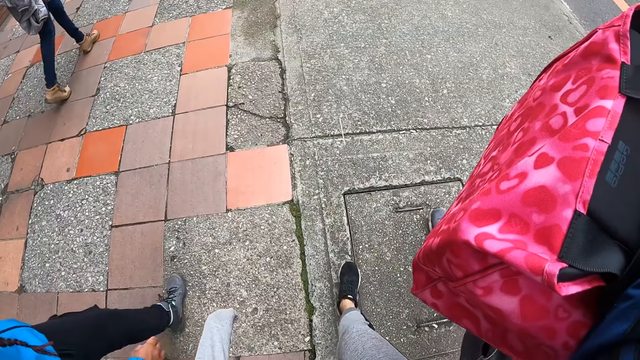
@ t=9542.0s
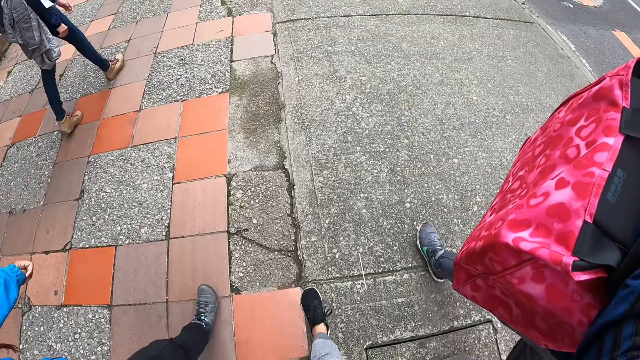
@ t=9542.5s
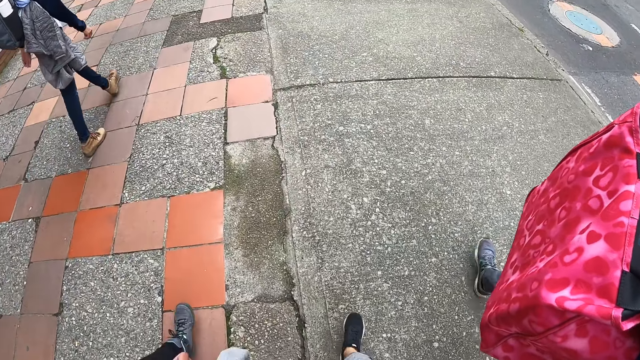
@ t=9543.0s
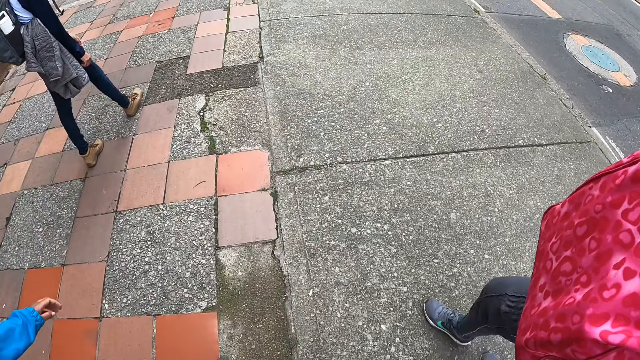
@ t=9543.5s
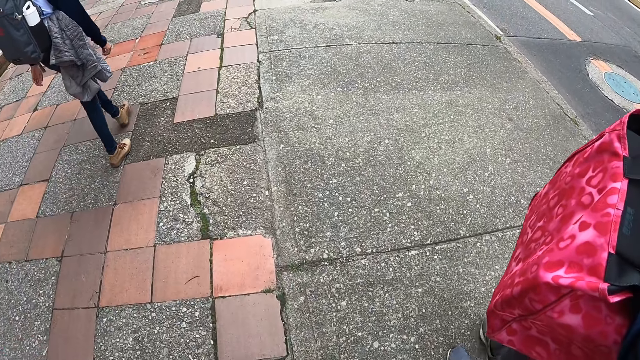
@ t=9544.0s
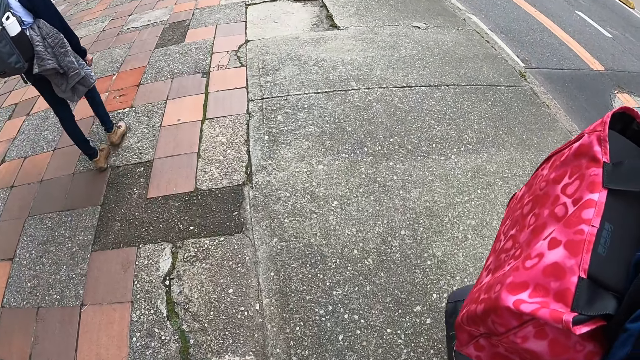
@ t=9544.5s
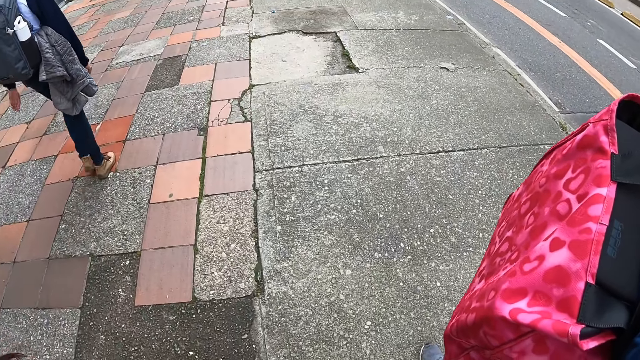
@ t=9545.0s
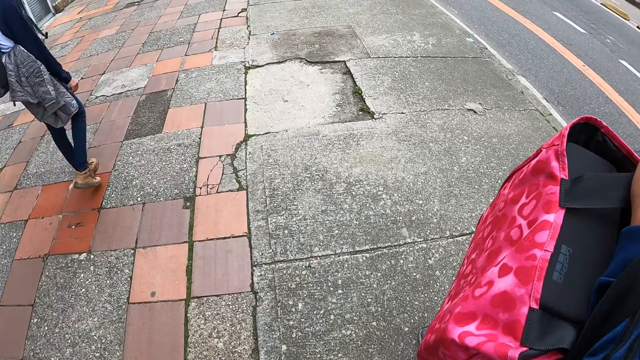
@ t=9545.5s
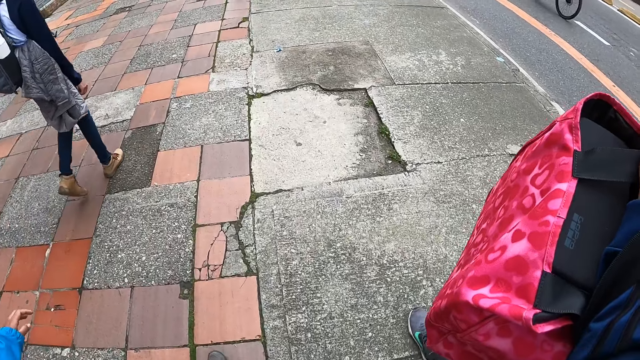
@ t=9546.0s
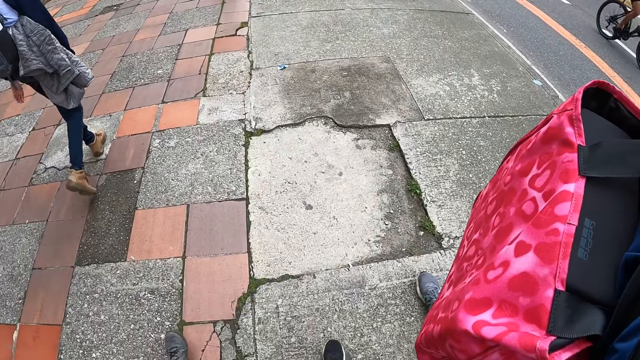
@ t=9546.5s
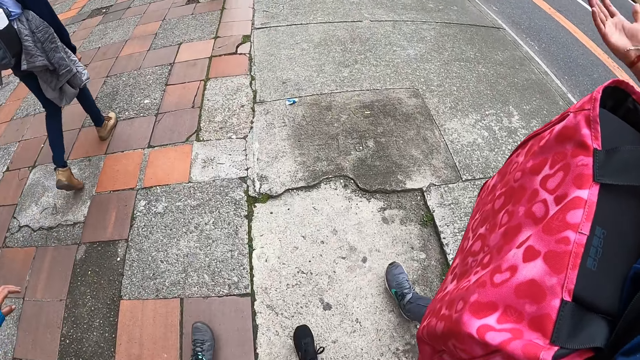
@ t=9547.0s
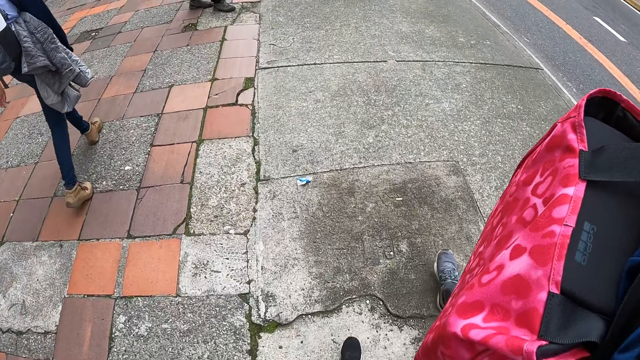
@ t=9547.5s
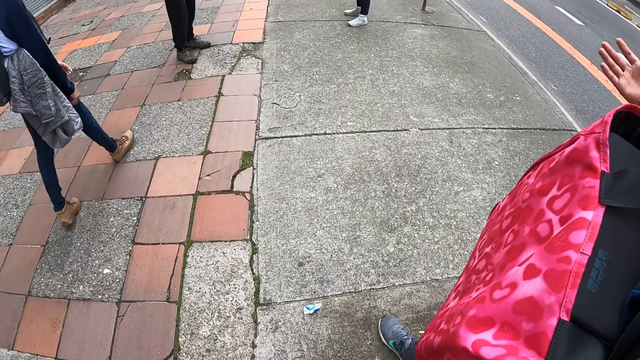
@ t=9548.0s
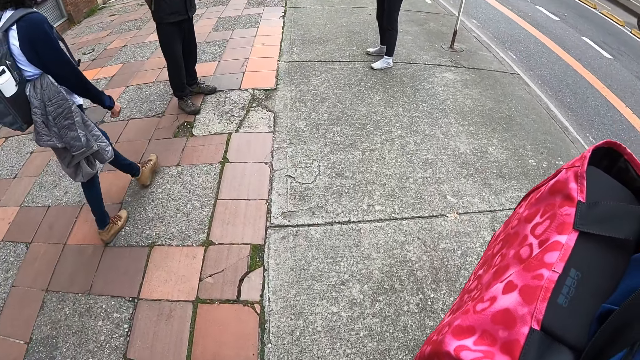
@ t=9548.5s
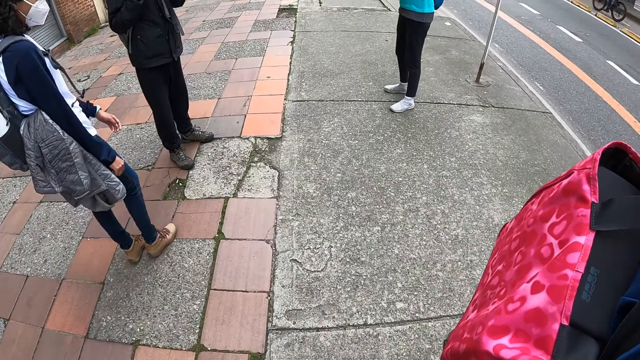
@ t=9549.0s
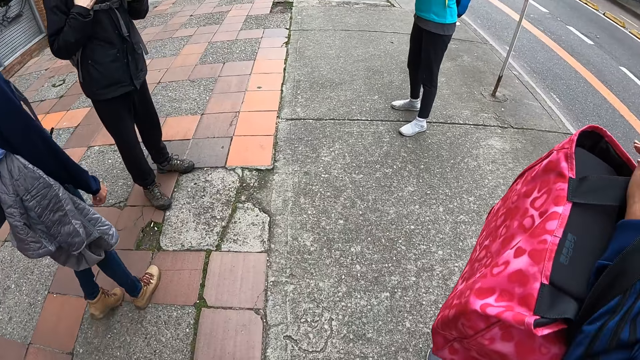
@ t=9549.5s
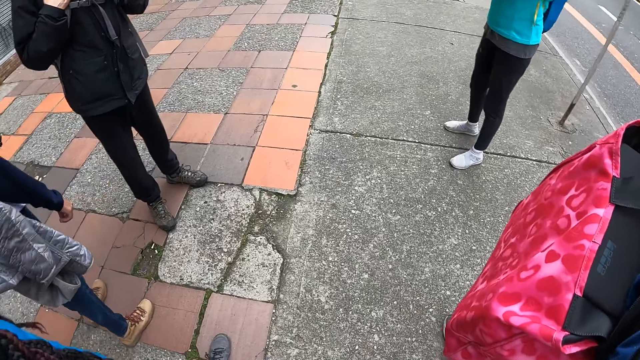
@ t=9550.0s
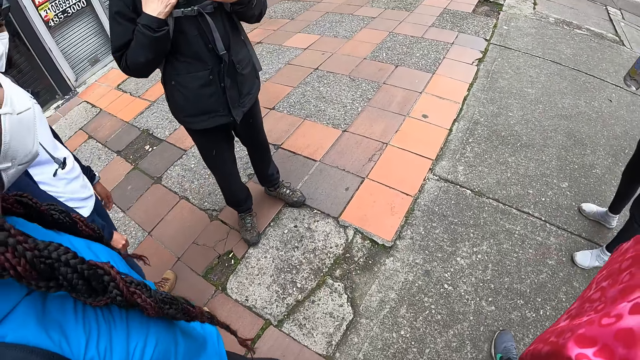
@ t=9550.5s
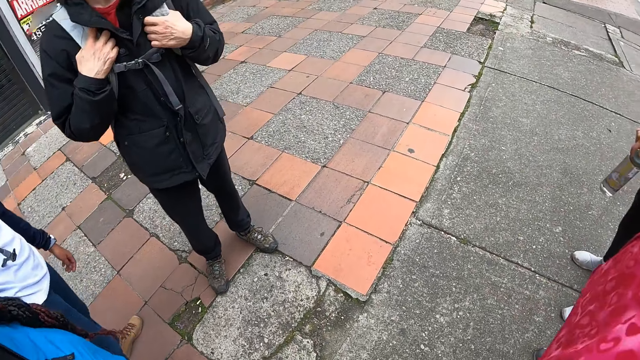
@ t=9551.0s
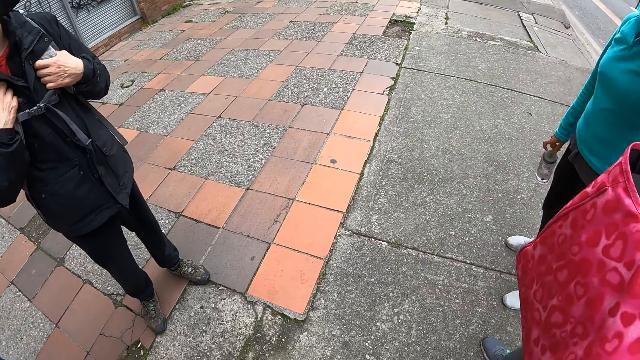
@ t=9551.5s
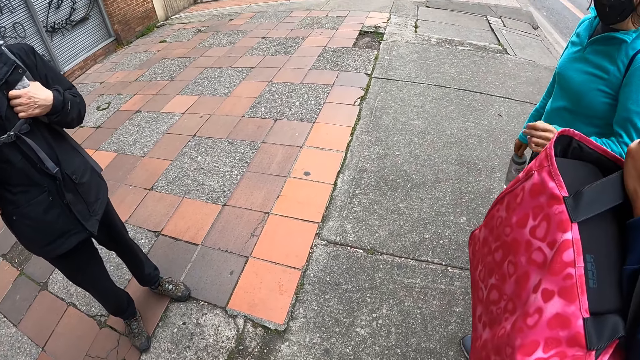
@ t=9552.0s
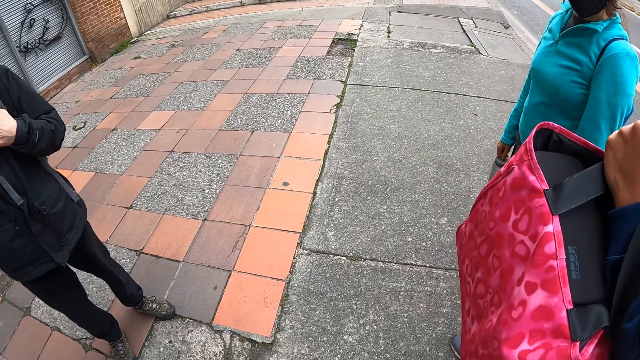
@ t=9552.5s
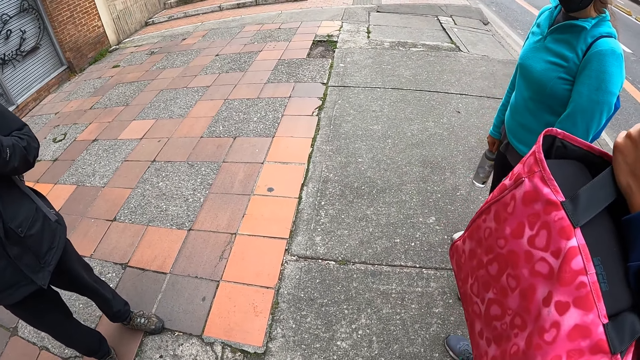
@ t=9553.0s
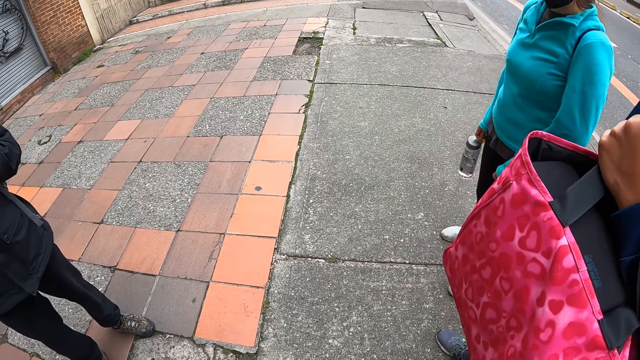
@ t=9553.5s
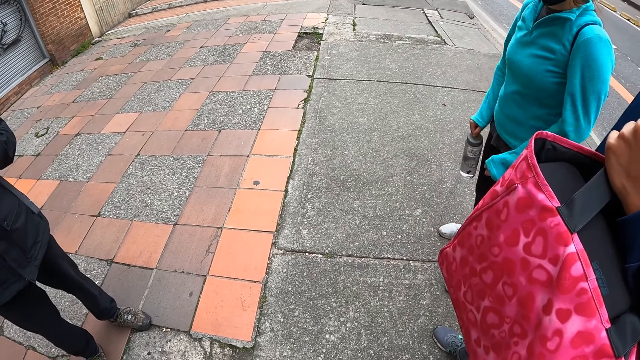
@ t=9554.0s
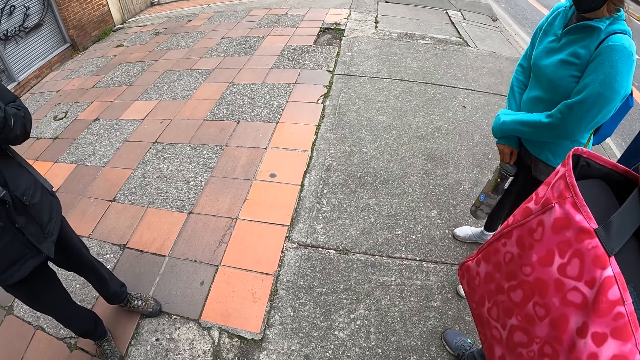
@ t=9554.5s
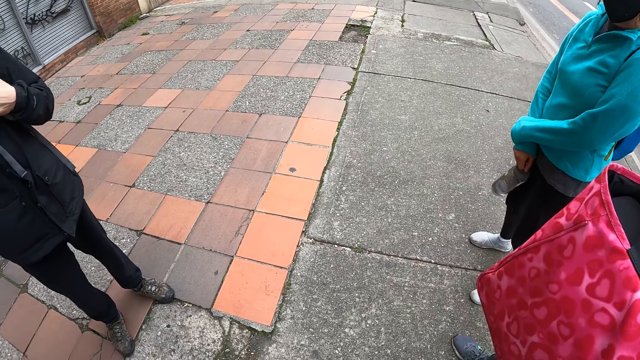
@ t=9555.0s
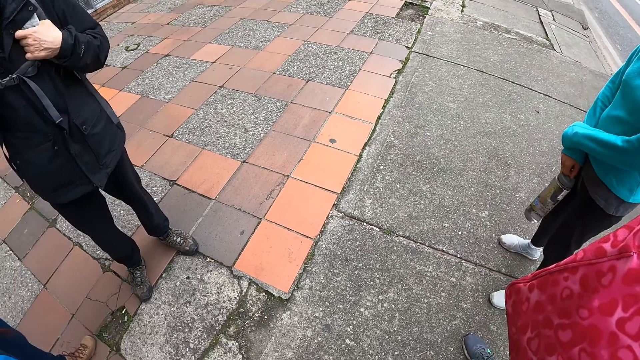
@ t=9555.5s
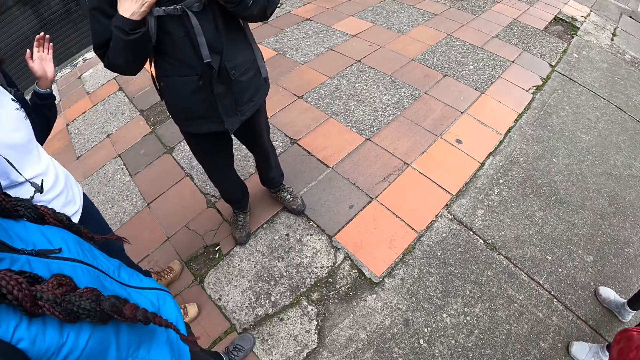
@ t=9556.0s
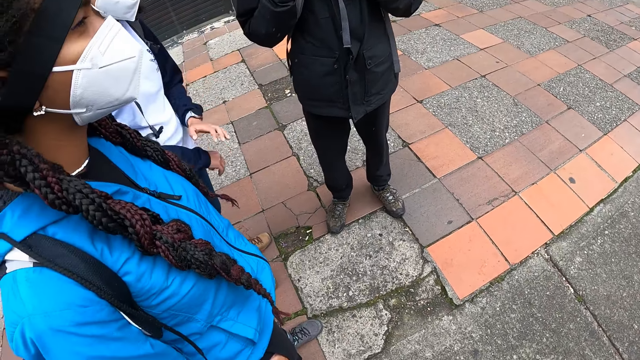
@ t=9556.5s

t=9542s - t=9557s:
The camera wearer interacts with a group of people on the road. They walk on the pavement along with colleagues. They stop walking.

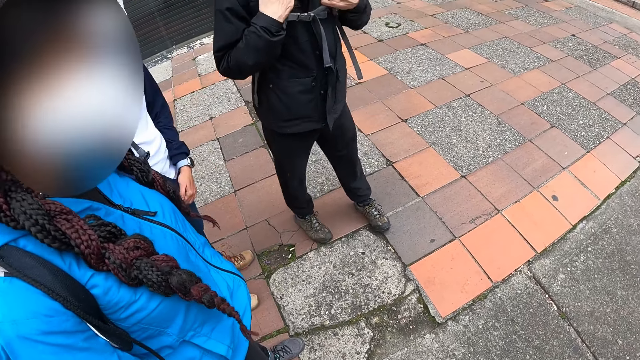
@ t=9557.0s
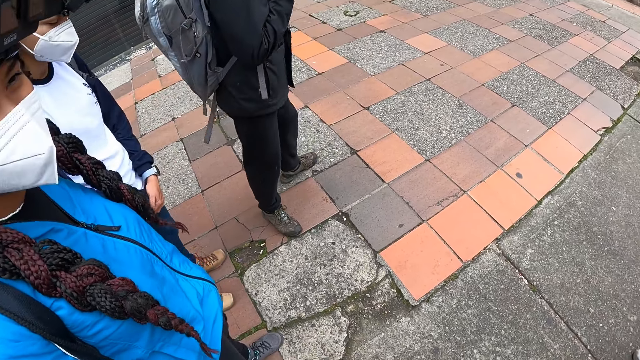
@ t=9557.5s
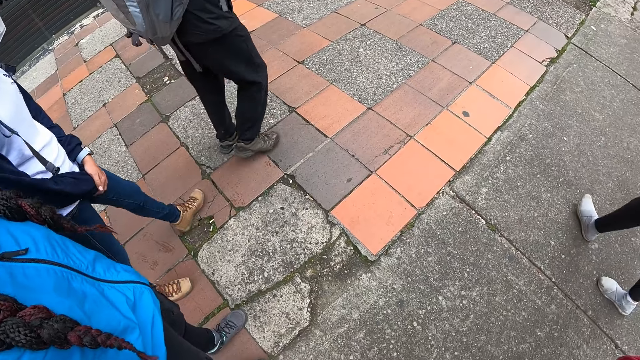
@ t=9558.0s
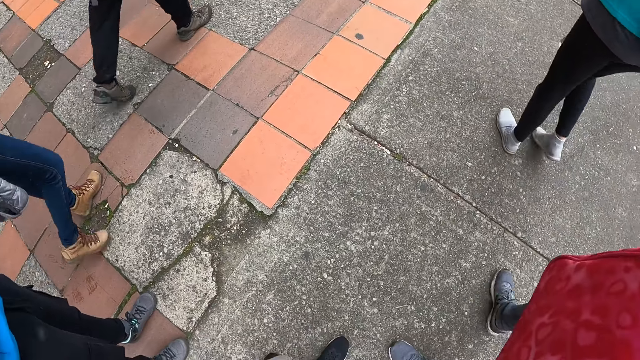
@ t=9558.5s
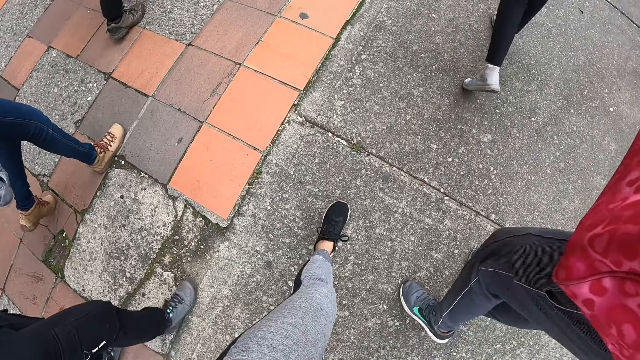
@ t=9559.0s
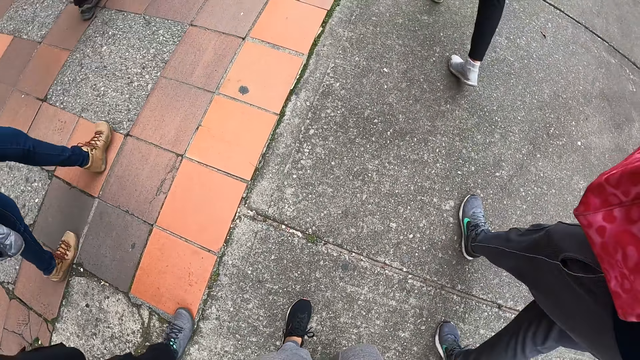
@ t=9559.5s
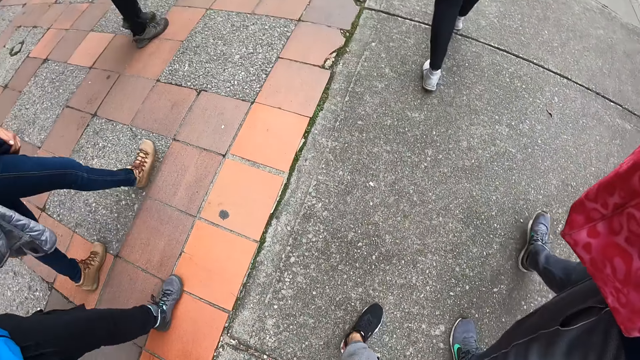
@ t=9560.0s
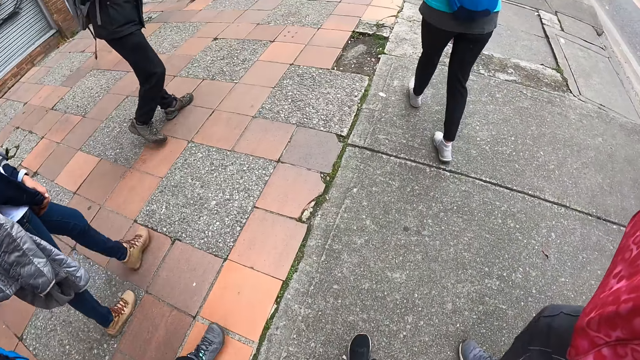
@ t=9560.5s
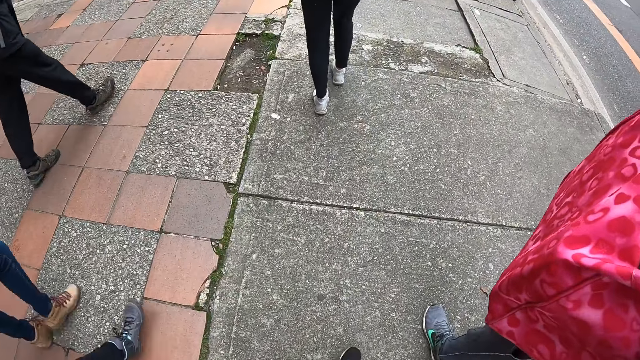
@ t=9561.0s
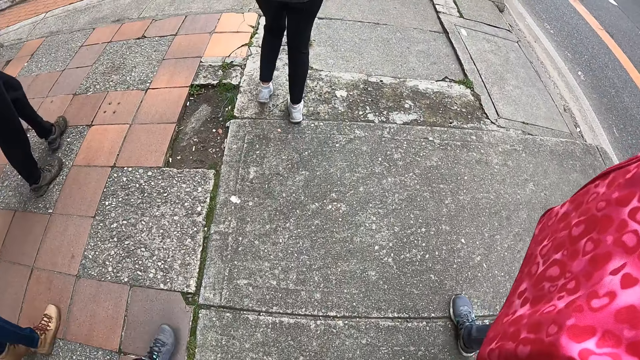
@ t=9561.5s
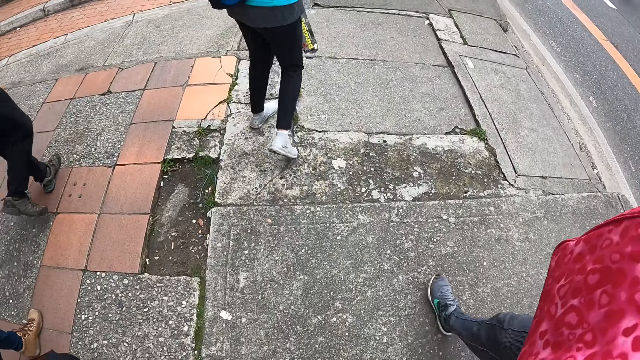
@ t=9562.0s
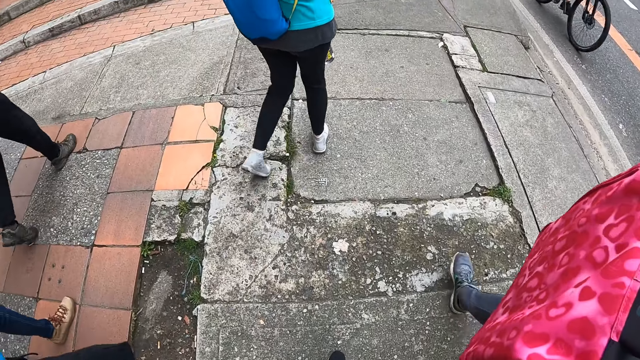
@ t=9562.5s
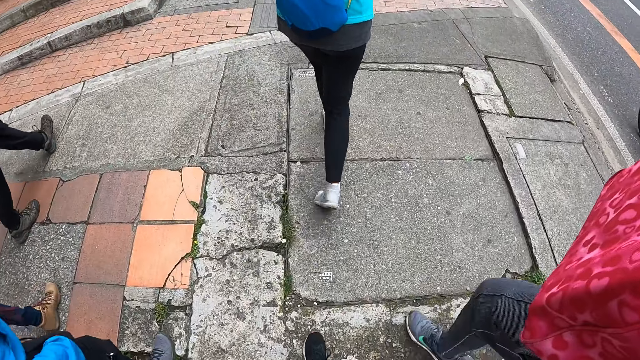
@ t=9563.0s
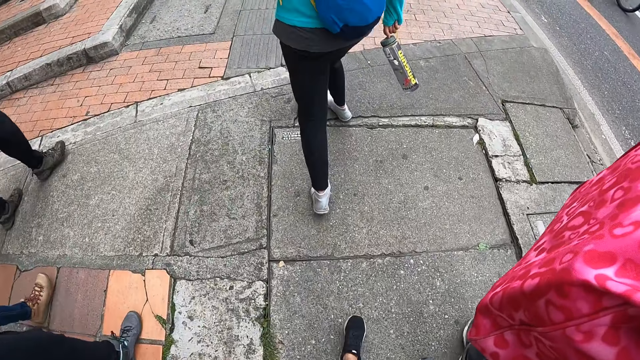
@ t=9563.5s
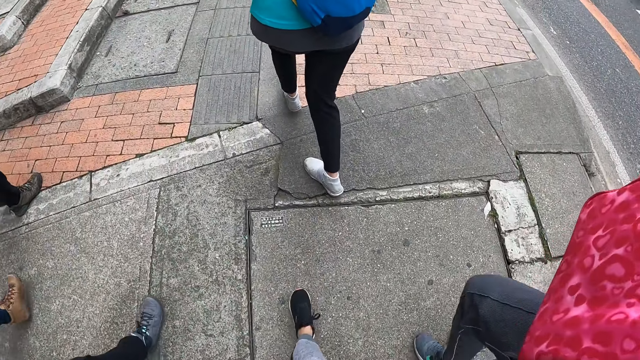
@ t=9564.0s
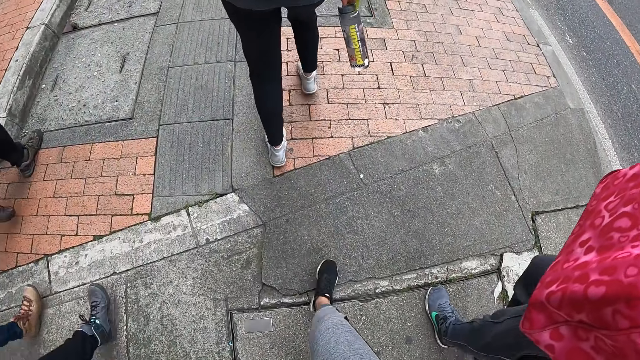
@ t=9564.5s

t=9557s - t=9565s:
The camera wearer walks on the road with the group of people. They look around.
